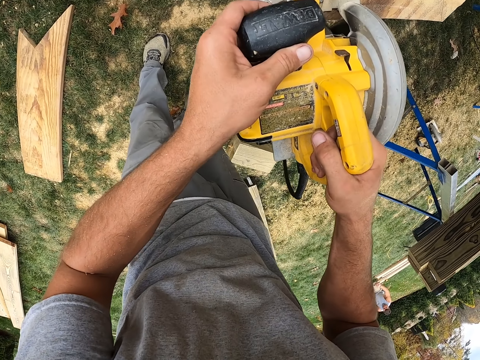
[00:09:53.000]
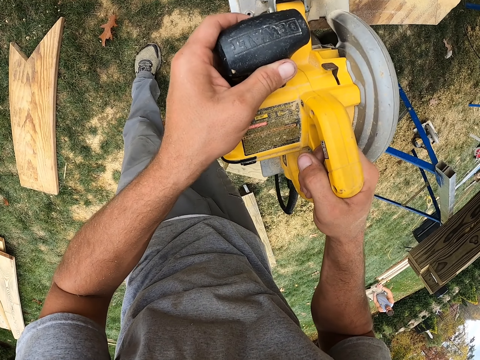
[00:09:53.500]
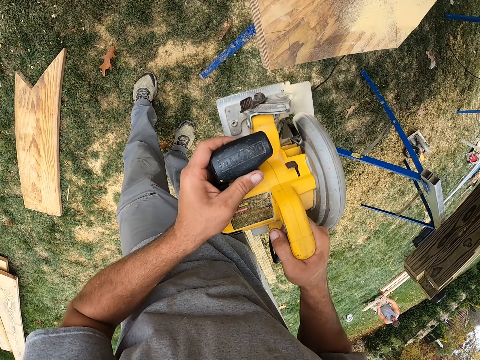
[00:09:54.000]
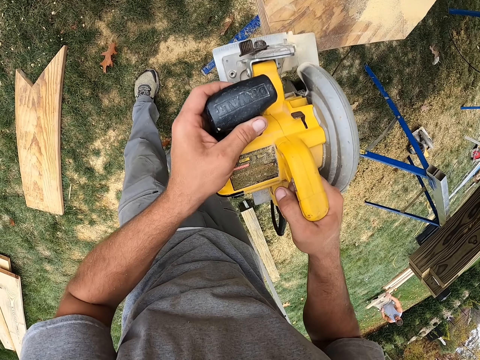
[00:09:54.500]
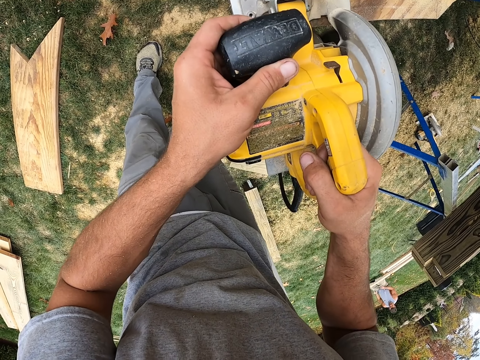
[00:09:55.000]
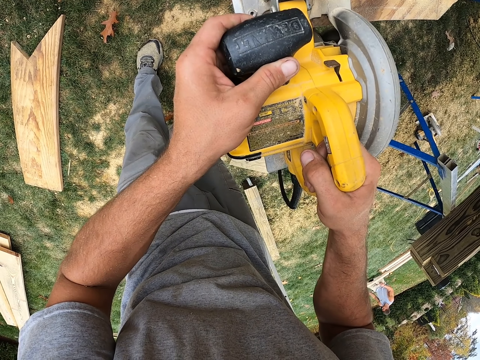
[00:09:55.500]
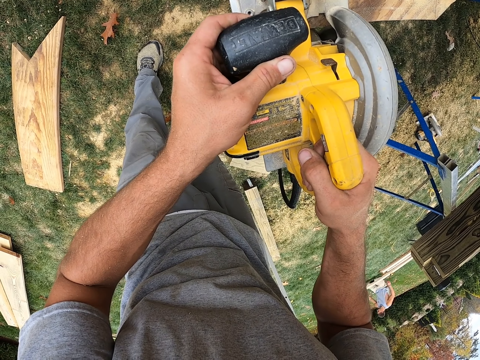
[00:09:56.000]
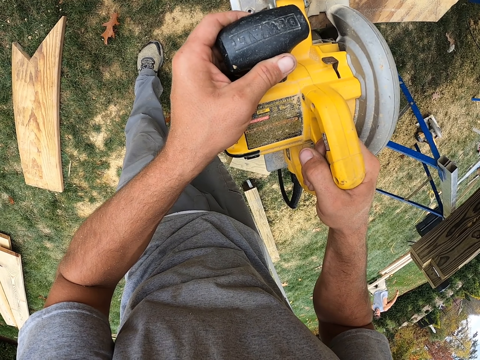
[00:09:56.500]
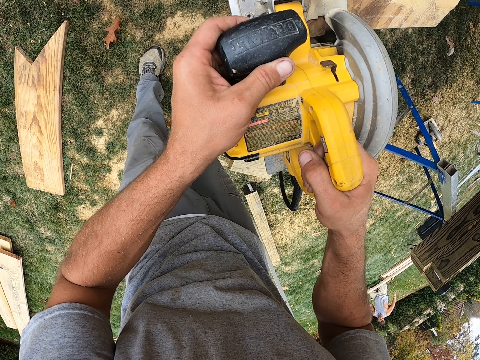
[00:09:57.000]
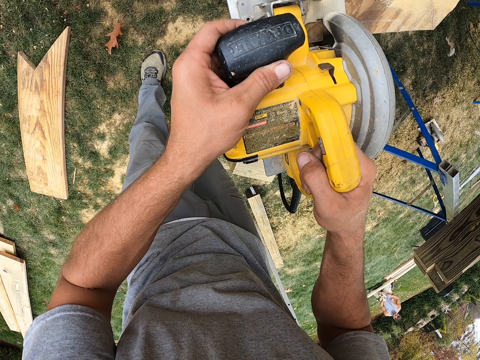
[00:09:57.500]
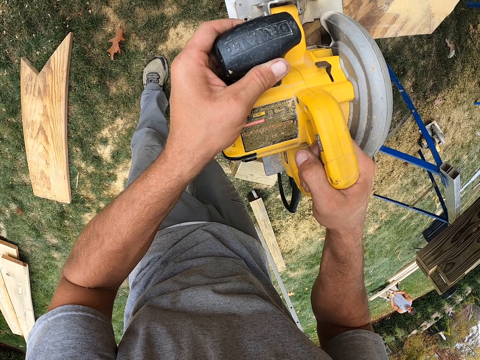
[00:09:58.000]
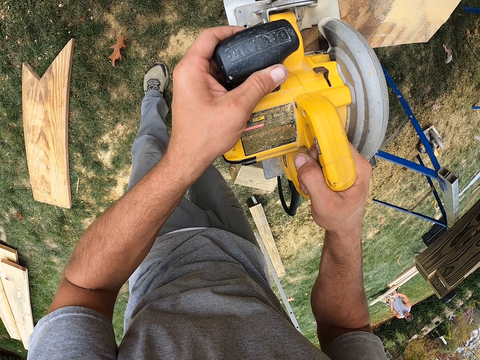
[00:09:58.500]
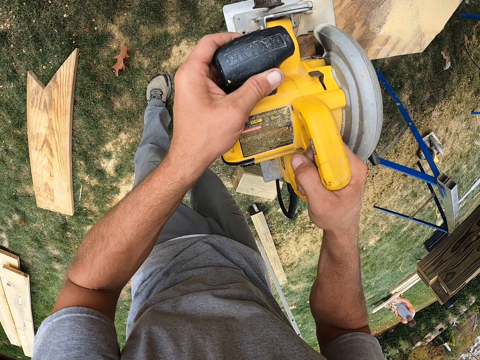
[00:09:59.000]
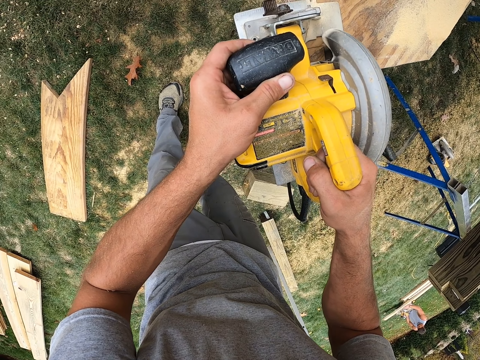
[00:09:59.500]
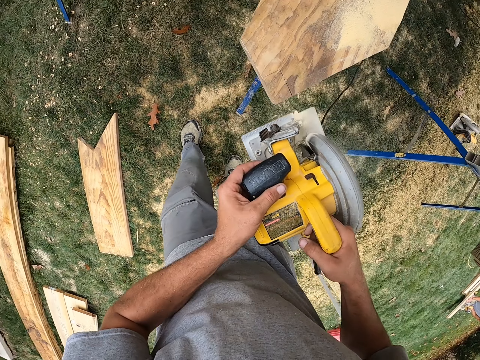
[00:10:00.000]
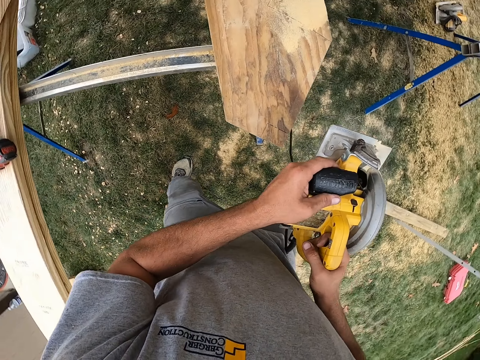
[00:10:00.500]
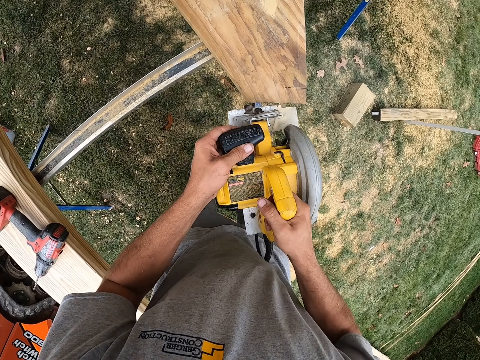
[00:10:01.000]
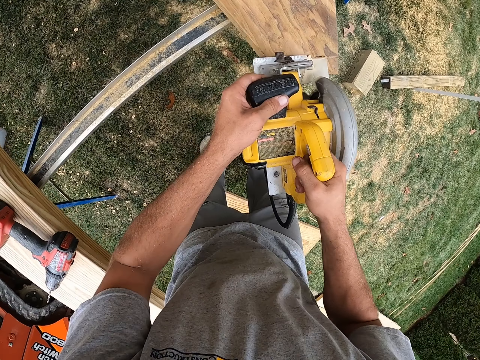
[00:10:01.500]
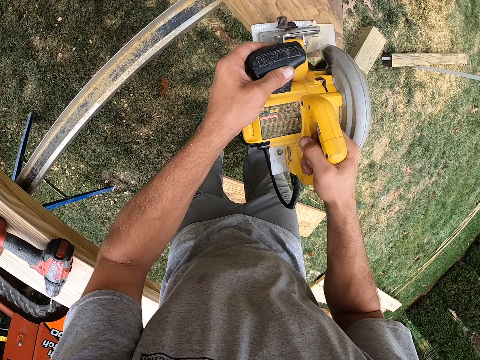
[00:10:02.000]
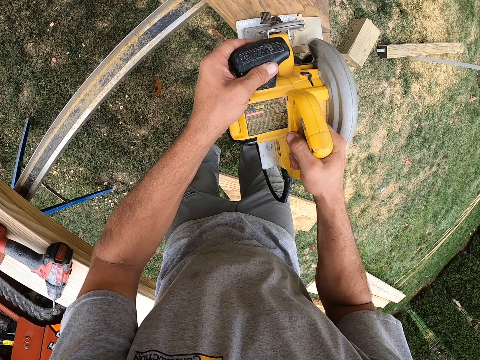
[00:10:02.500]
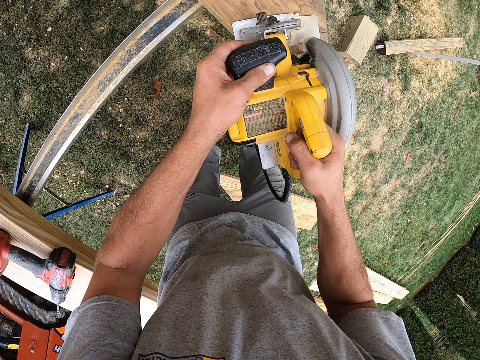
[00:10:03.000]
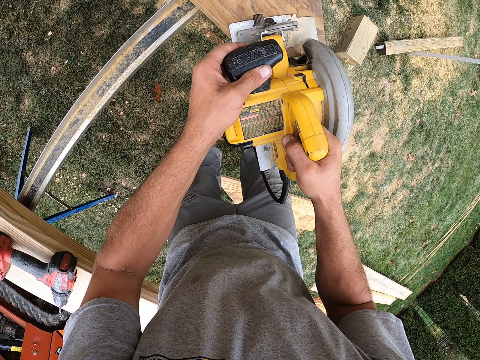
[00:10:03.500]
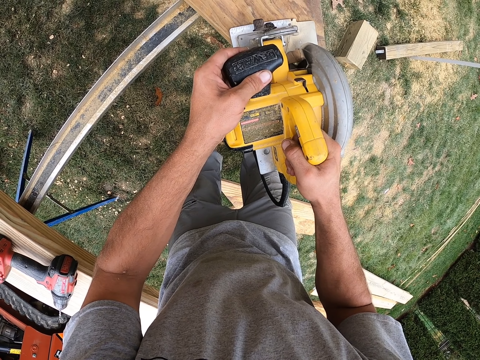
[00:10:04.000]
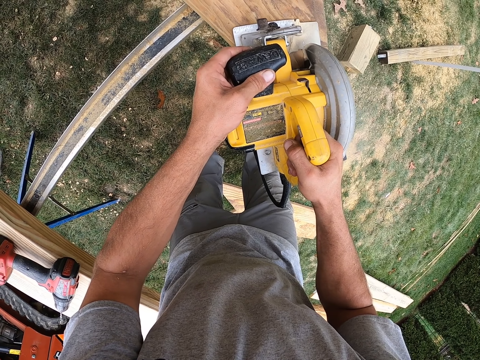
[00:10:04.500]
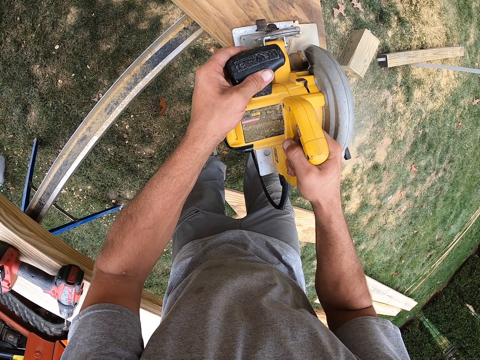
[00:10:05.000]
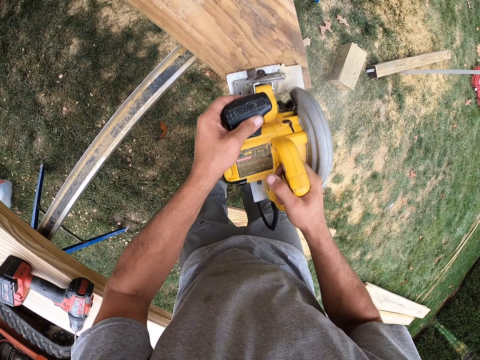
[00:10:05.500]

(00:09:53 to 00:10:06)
The camera wearer places the power saw on the piece of wood. They cut the wood with the power saw. They move the power saw on the wood. They place the power saw on the wood. They cut the wood with the power saw.

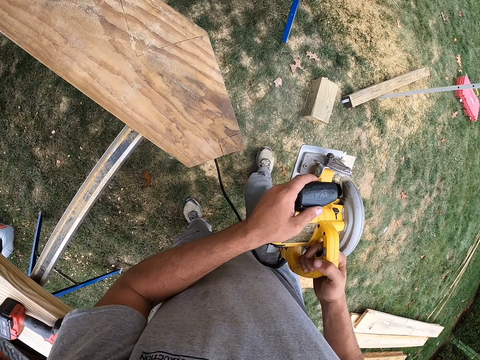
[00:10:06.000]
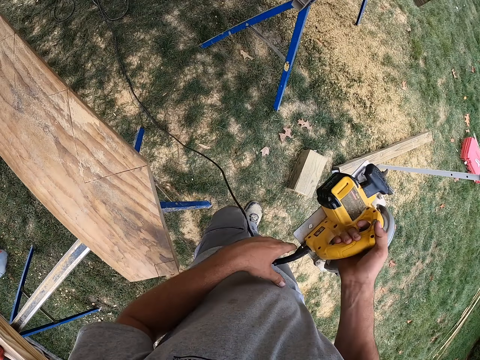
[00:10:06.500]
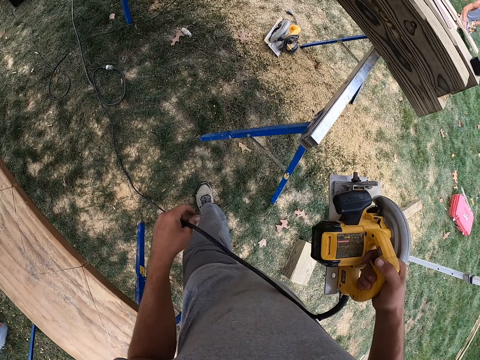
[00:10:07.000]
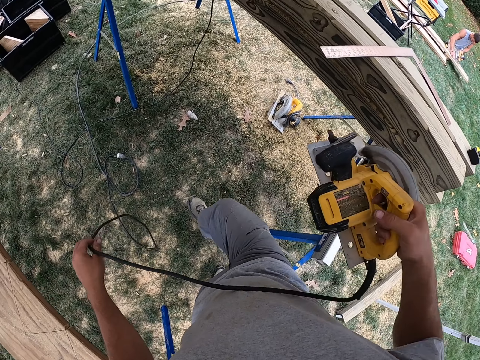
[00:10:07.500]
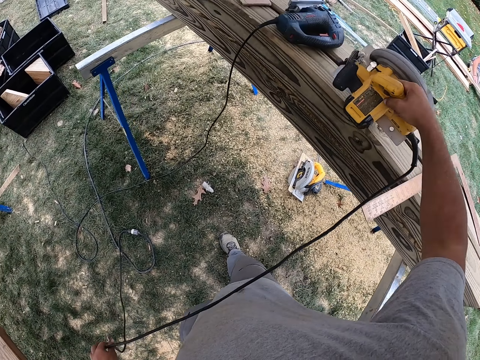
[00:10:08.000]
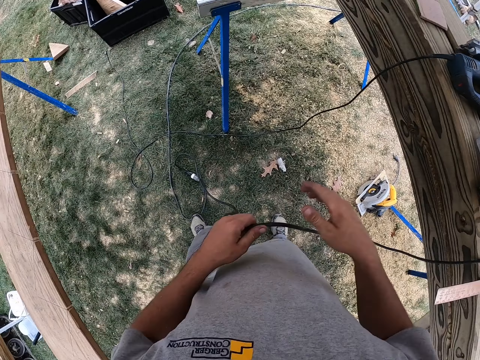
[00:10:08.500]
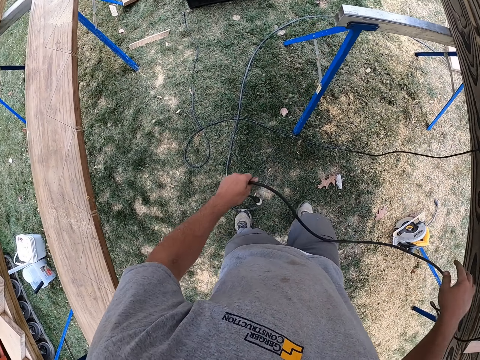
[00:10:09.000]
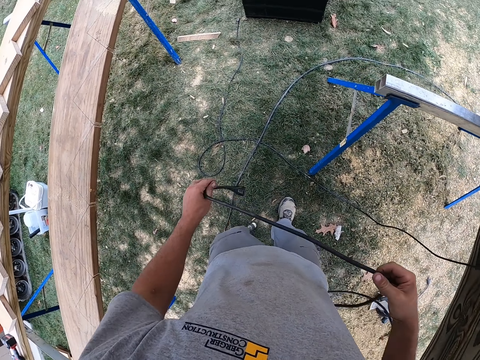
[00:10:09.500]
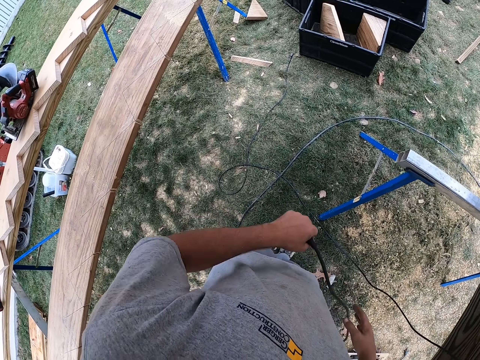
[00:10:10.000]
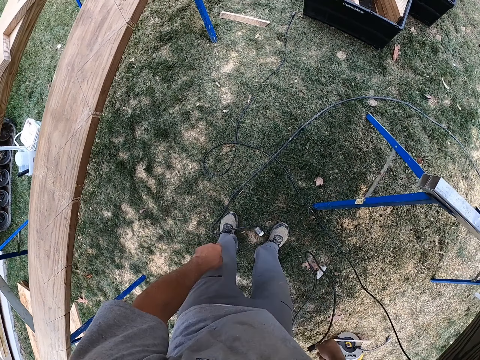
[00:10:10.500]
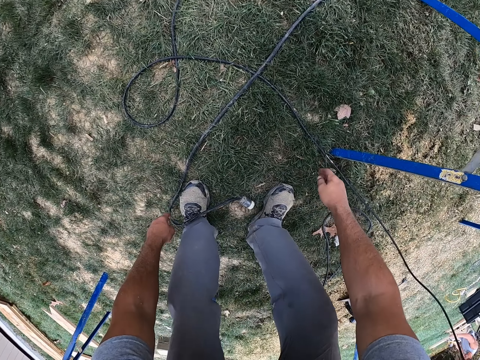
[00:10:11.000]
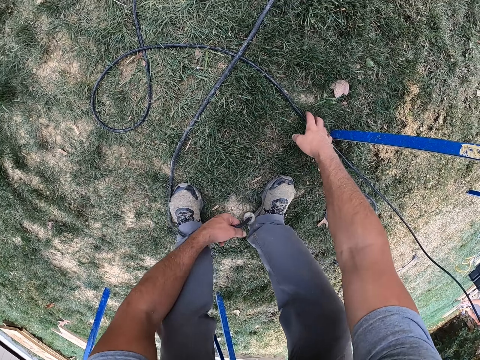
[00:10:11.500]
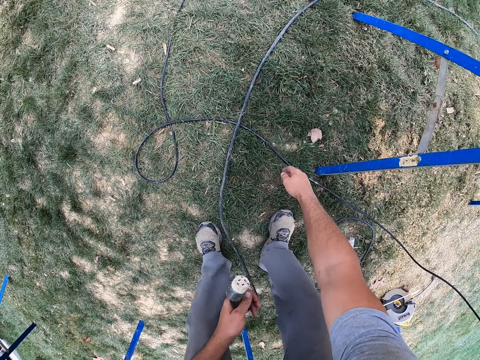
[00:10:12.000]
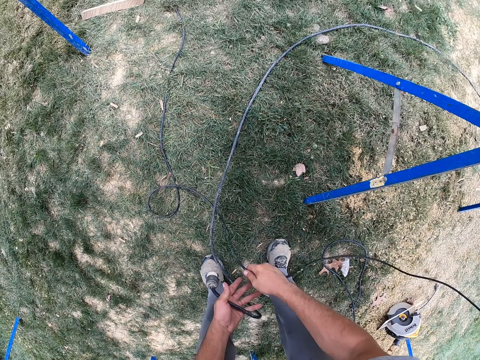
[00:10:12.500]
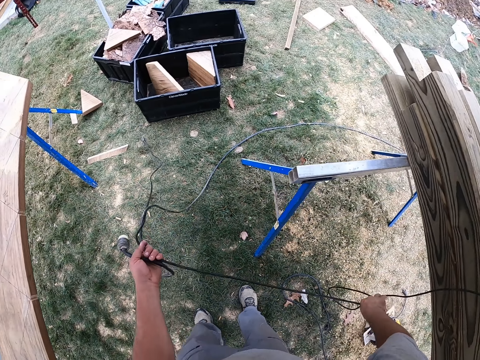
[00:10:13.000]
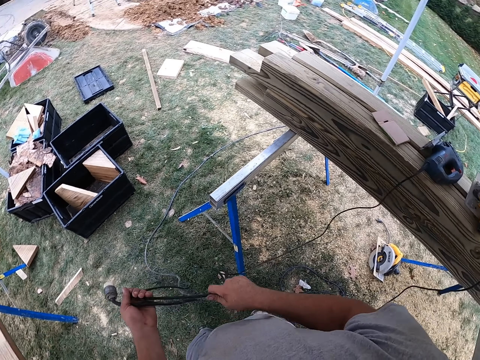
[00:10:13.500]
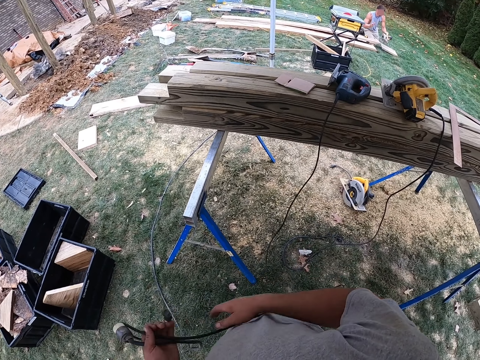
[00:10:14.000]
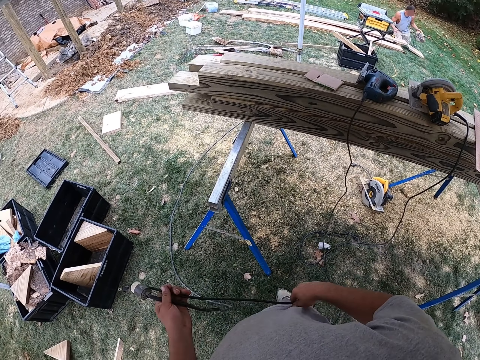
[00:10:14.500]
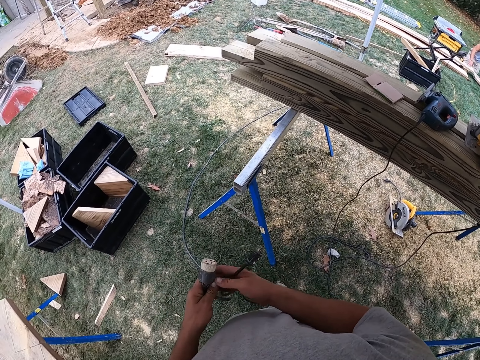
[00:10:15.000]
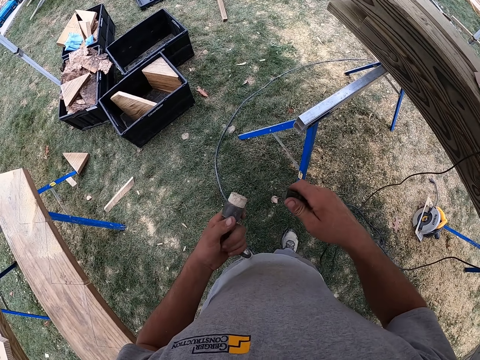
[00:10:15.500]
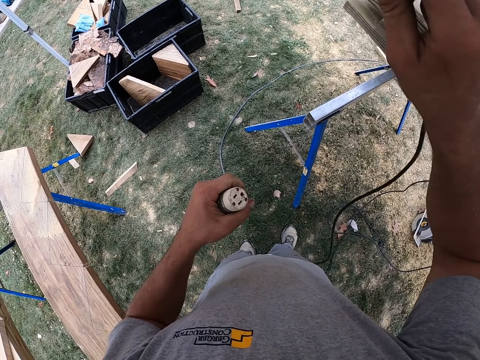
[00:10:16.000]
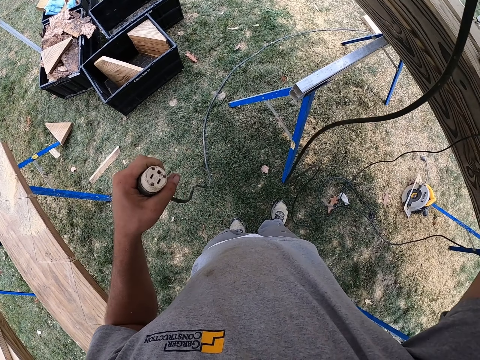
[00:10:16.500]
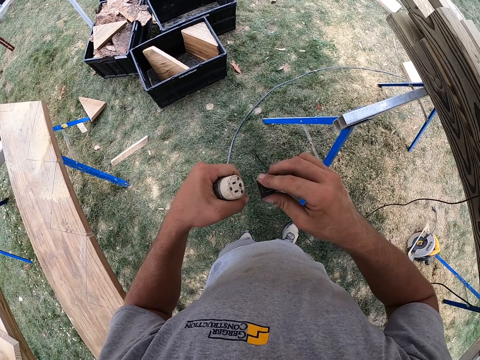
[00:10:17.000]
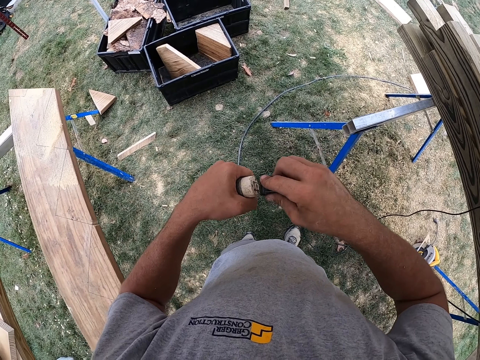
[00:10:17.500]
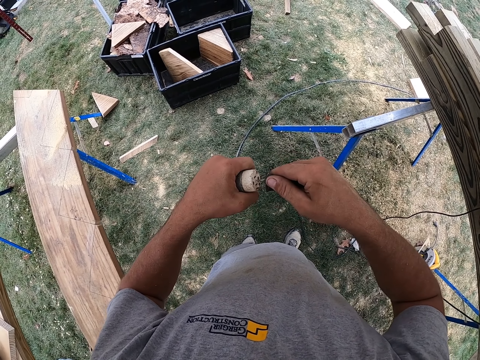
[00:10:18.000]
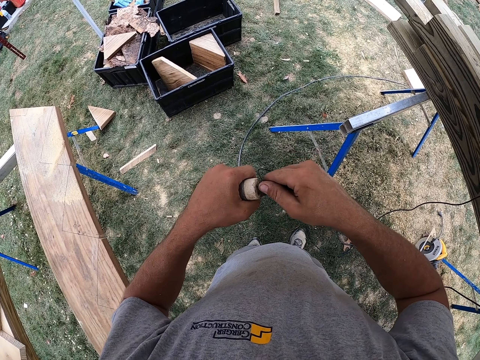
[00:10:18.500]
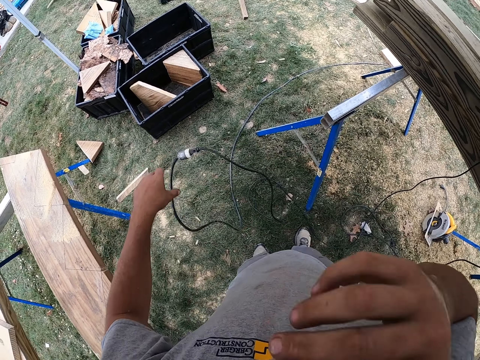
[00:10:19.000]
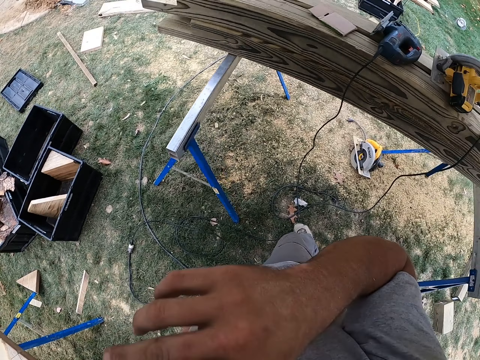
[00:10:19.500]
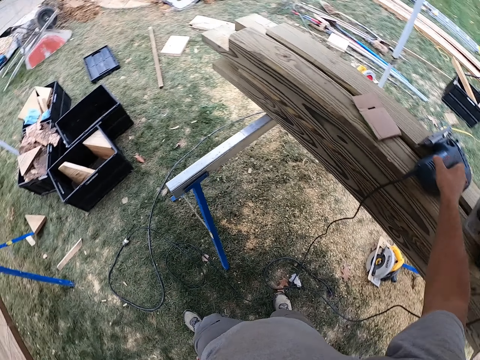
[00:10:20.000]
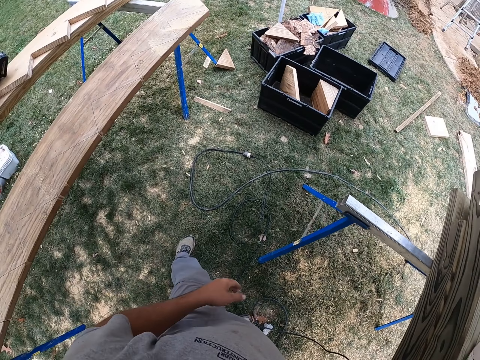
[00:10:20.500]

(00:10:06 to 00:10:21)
The camera wearer carries the power saw with both hands. He walks. He carries the power saw with his right hand. He pulls the cable with his left hand. He puts the machine aside and touches the wire. He pulls the cable with both hands. He bends down. He picks up the power cable on the ground. He folds the cable with both hands. He lifts up the cable on the right hand. He plugs the cable in the socket. He lifts up the right hand. He puts down his right hand. He puts down the fixed down wire. He looks around.
